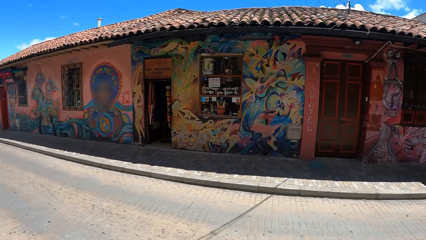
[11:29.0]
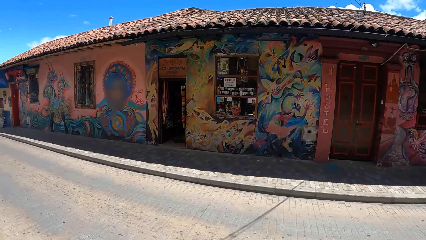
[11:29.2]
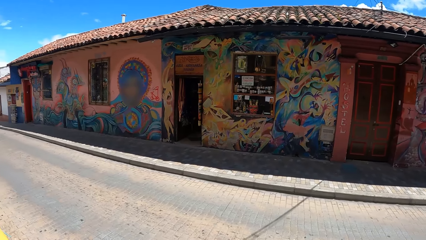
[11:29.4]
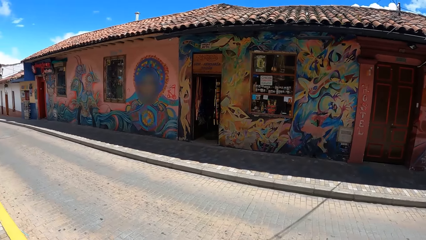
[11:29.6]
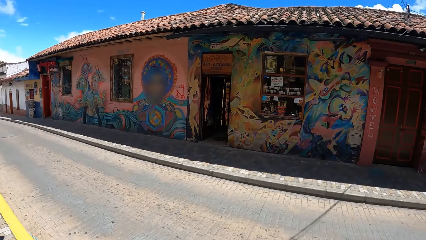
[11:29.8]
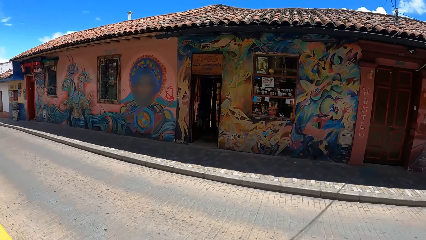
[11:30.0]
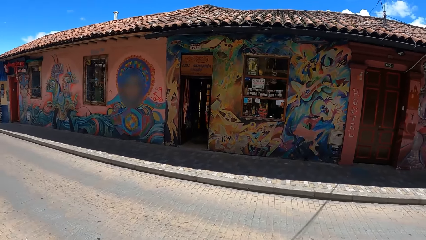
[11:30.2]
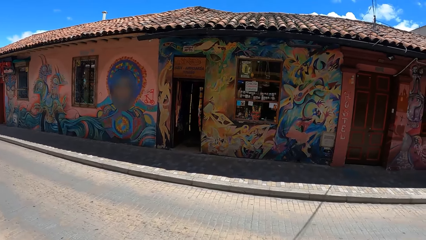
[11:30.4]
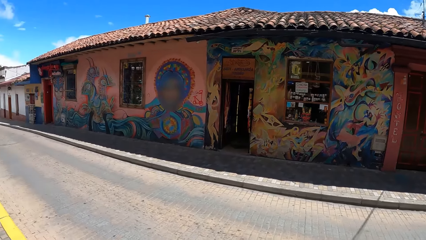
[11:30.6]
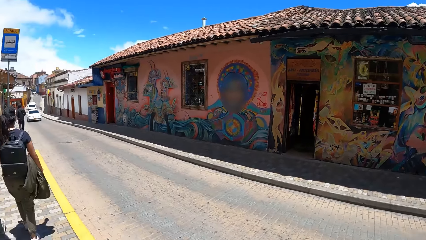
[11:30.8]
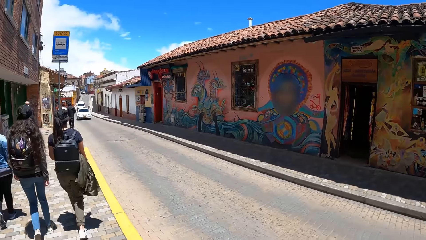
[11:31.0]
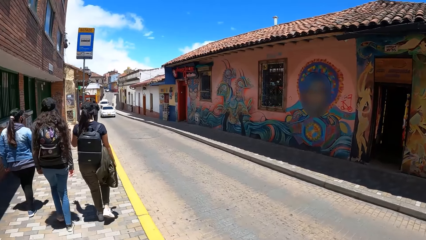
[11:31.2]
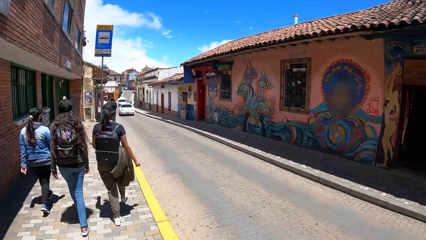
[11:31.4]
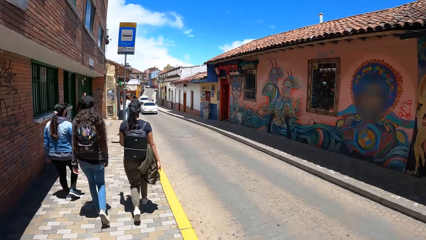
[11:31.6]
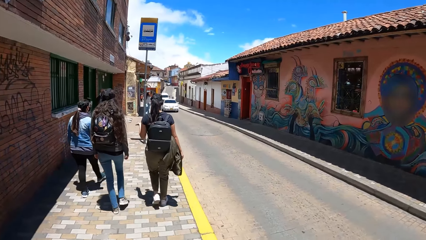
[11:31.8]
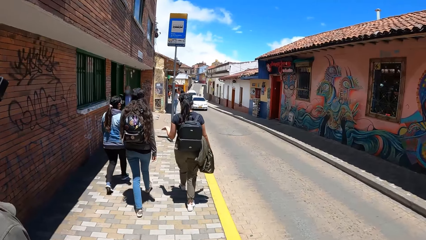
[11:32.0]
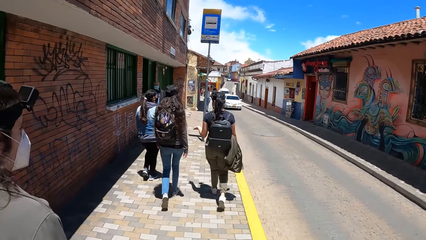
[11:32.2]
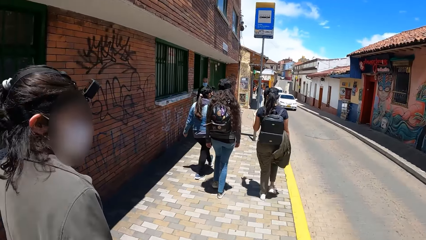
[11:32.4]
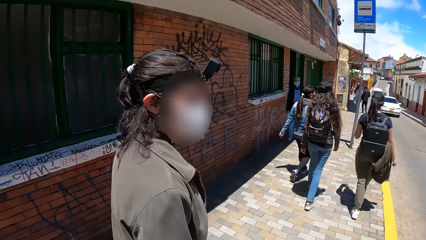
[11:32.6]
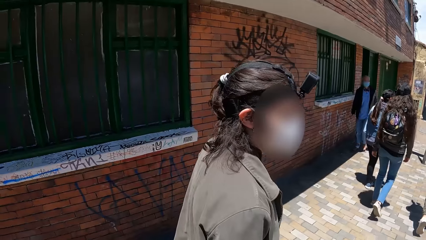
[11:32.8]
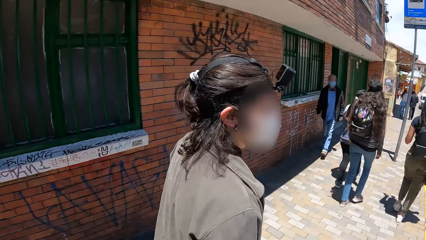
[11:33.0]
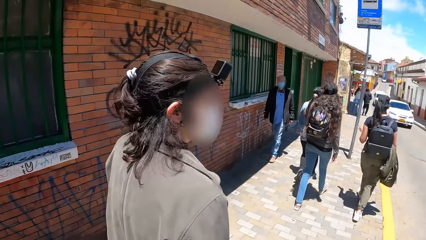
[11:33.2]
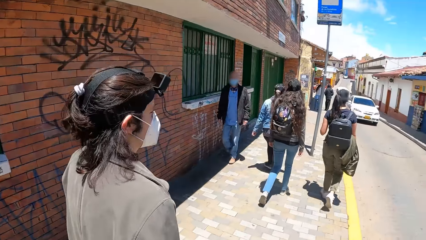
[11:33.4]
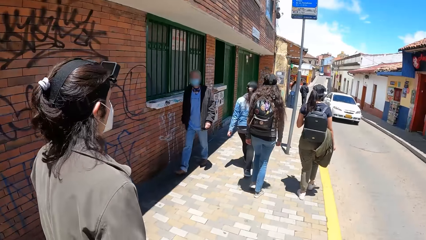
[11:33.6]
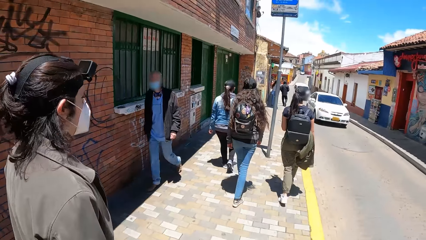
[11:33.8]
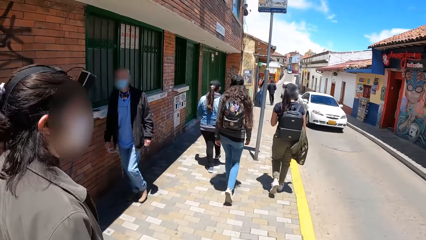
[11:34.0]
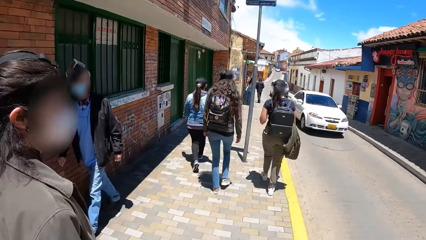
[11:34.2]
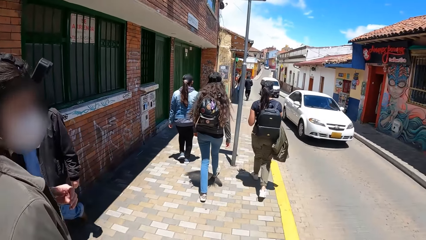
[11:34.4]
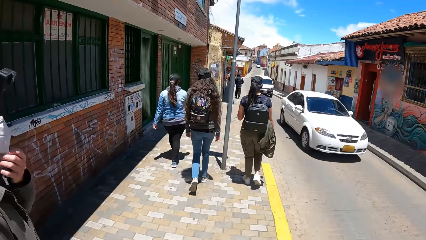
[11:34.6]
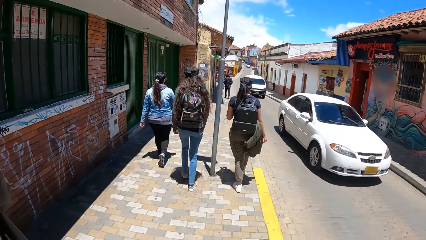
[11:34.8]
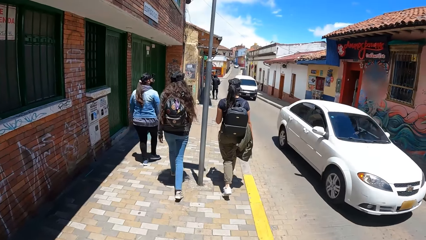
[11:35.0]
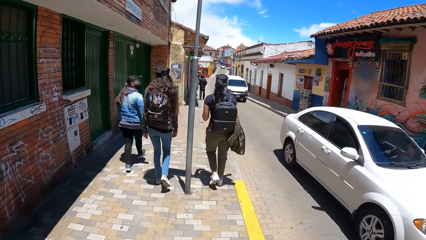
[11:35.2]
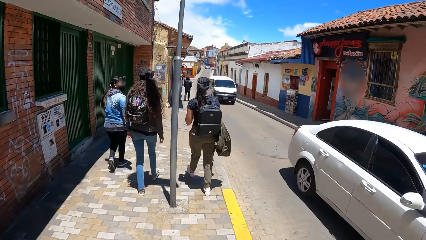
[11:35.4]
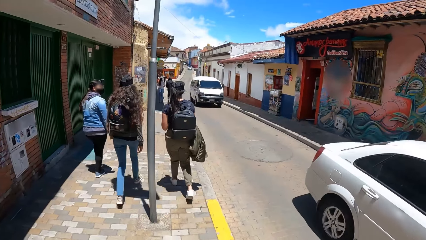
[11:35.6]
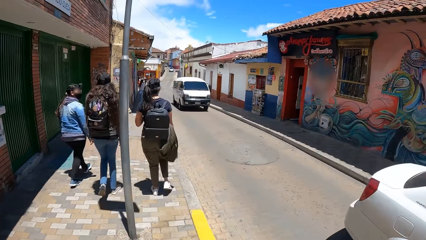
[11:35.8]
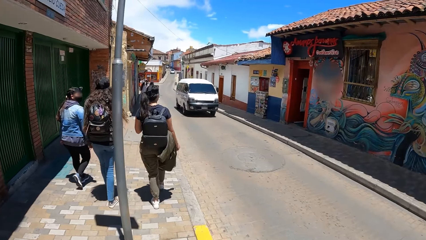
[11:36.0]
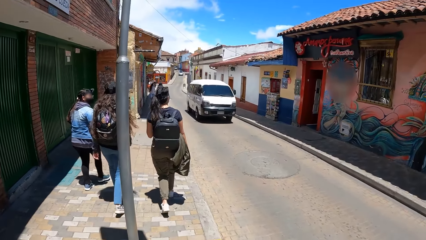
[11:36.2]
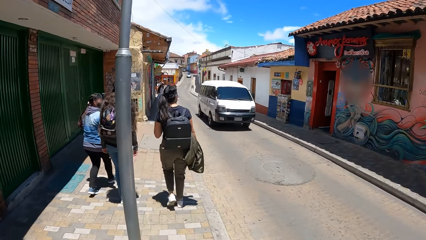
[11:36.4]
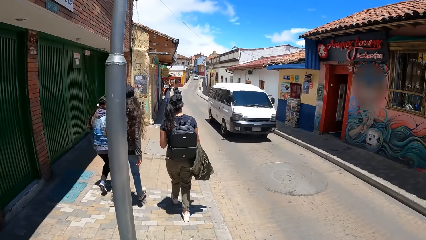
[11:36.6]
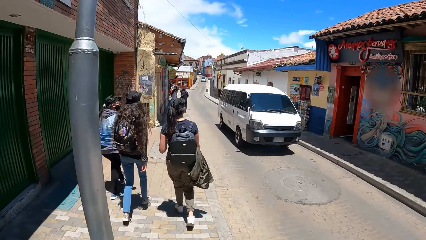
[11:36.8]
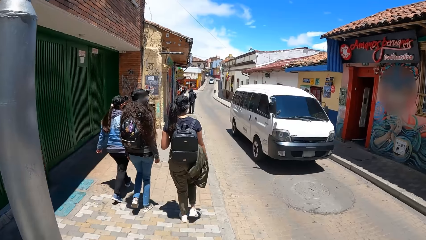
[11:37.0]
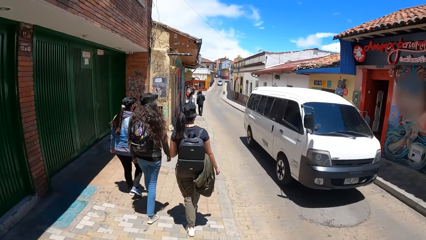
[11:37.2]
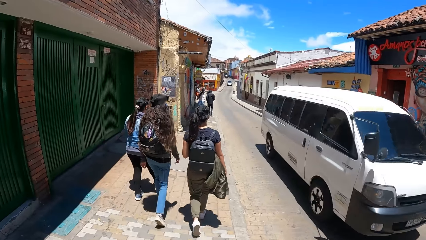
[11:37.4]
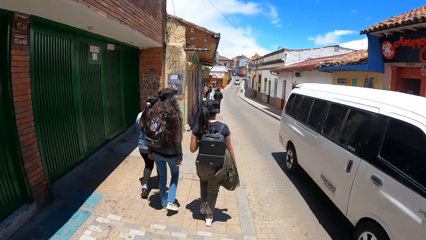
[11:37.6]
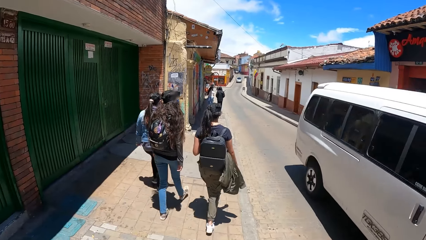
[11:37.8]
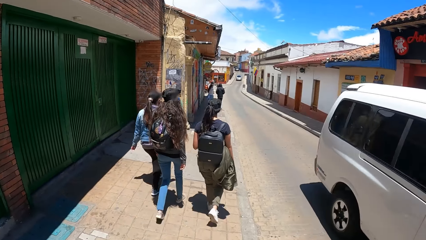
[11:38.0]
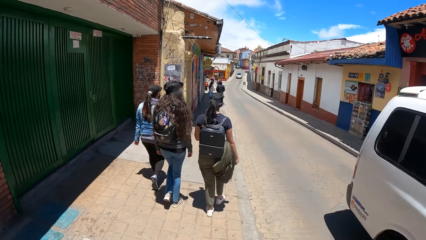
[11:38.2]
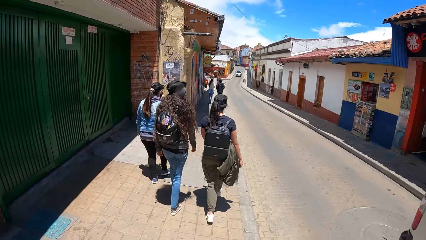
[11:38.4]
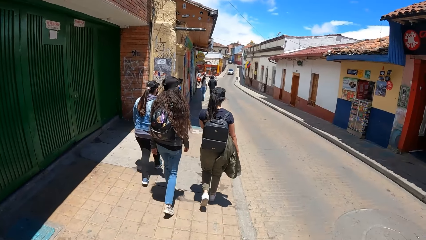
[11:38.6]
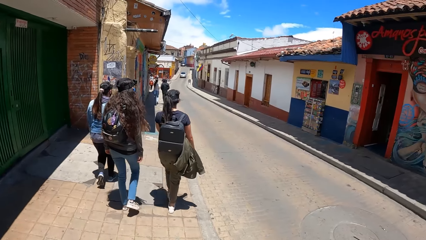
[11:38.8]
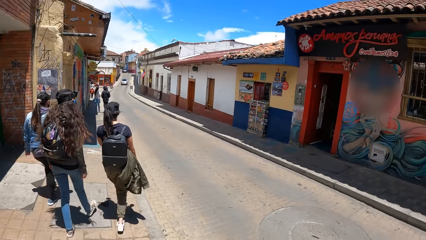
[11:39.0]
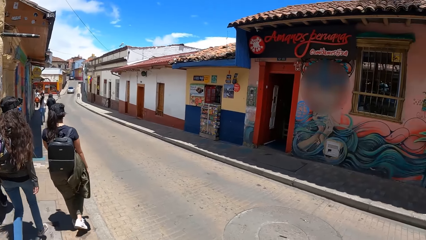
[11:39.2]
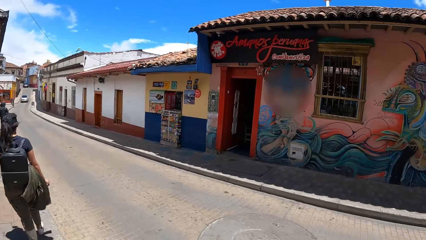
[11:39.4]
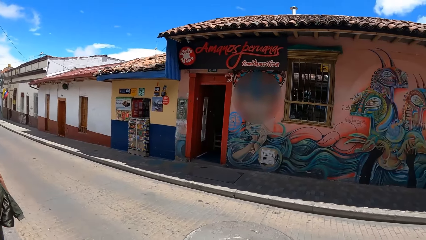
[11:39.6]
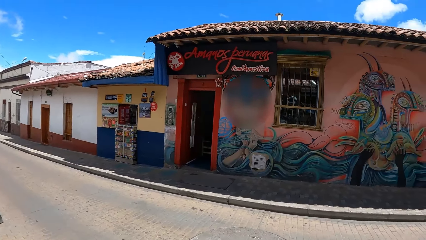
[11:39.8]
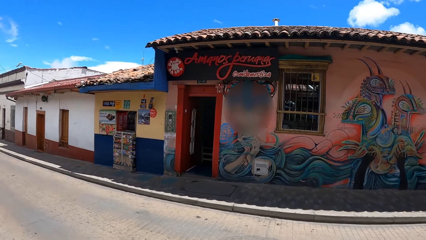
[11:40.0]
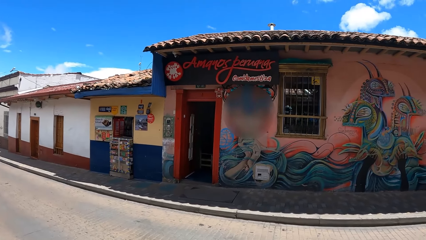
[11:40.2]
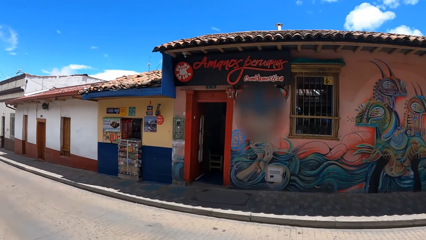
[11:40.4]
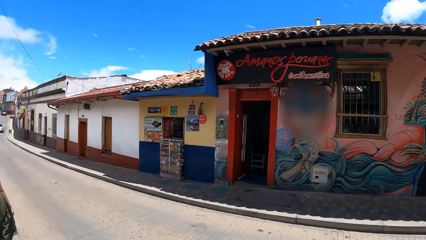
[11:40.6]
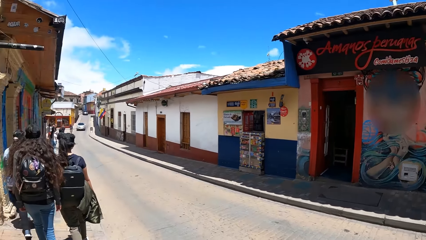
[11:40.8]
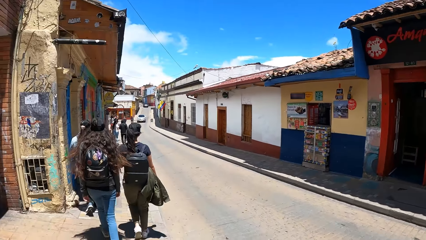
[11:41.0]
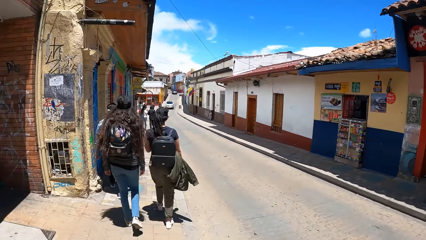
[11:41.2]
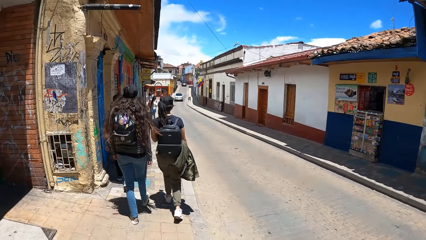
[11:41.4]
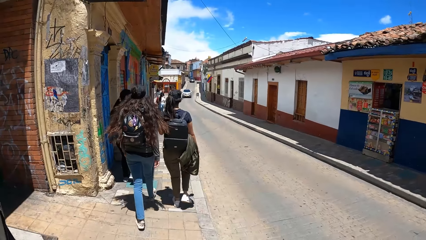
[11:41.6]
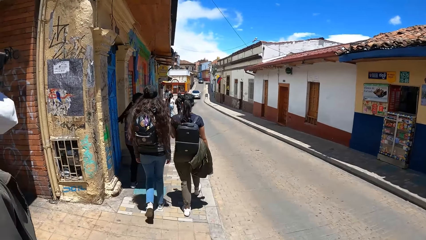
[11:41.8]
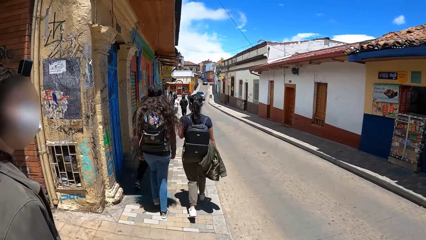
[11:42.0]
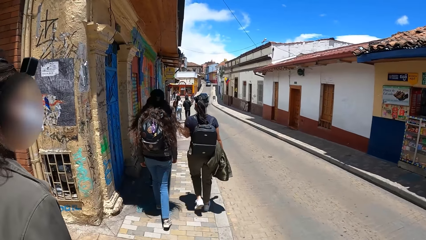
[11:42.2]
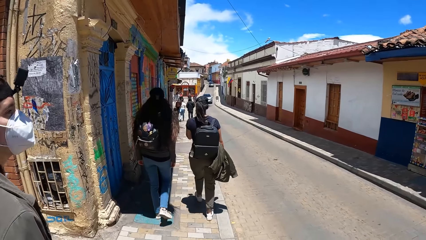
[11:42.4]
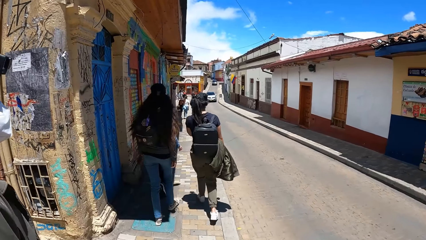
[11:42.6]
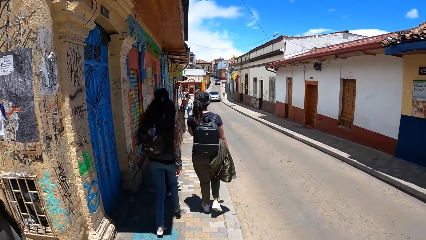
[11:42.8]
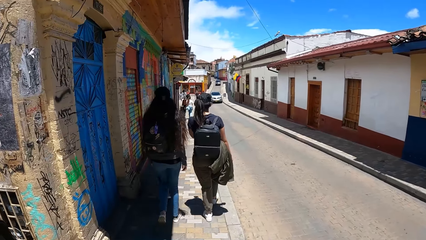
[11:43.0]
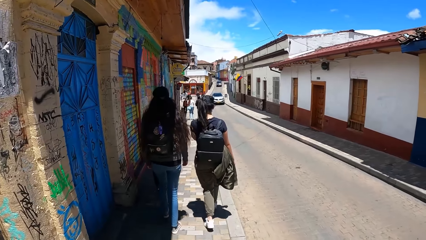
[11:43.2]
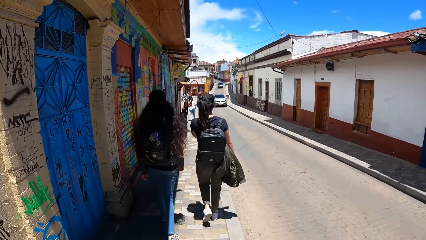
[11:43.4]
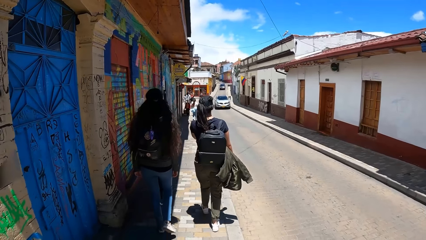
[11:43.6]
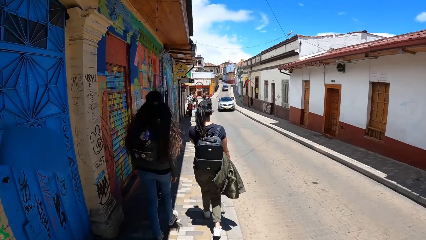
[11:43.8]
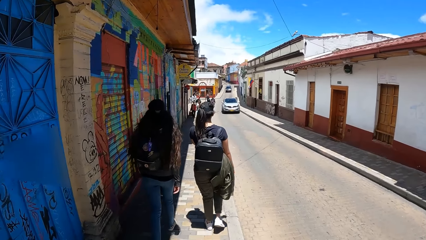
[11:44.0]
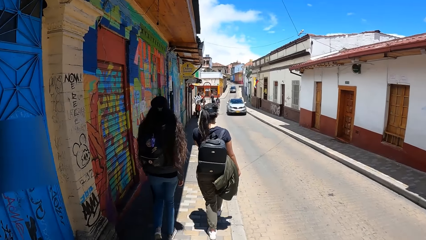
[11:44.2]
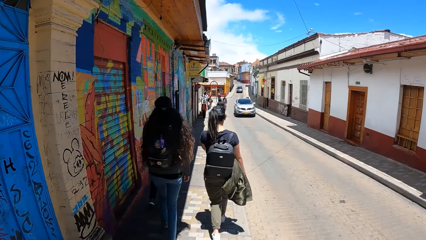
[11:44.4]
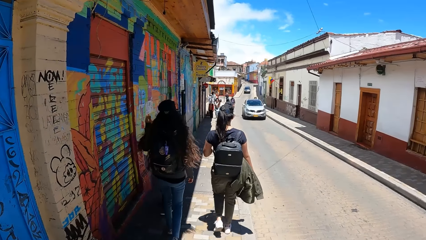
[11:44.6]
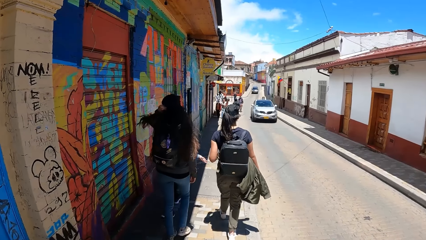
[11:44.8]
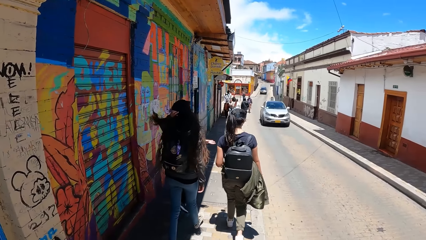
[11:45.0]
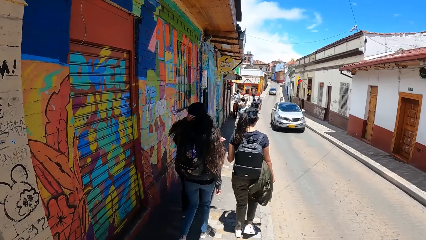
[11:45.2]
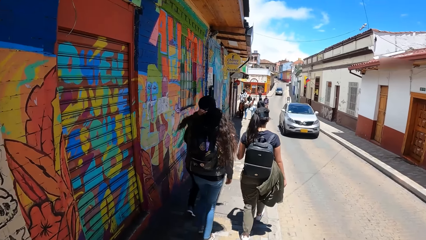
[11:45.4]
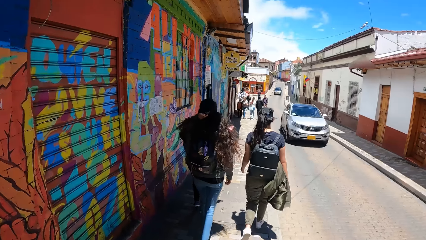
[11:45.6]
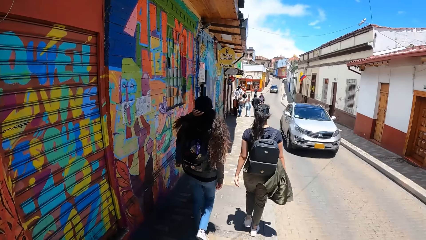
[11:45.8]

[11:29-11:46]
A white car drives past the camera wearer. A white bus drives past the camera wearer.
